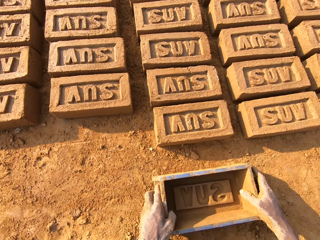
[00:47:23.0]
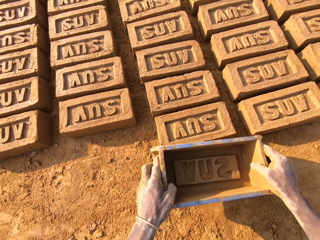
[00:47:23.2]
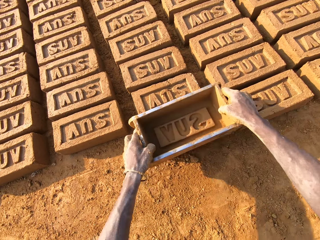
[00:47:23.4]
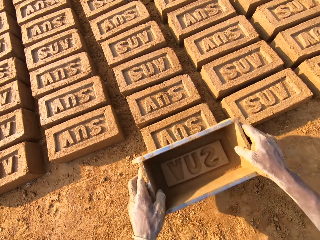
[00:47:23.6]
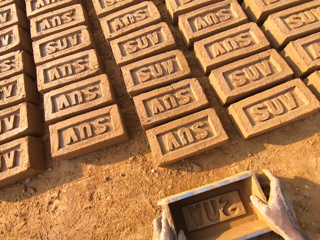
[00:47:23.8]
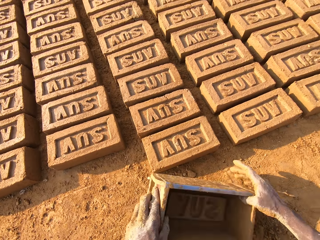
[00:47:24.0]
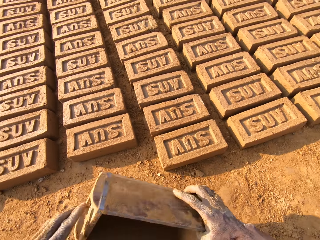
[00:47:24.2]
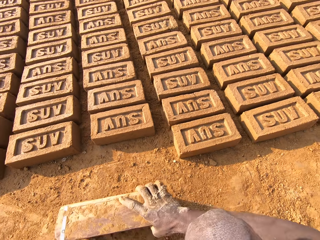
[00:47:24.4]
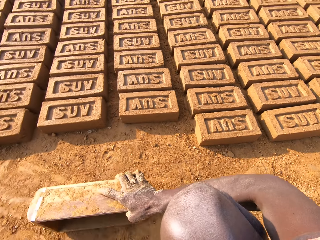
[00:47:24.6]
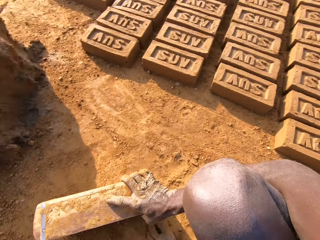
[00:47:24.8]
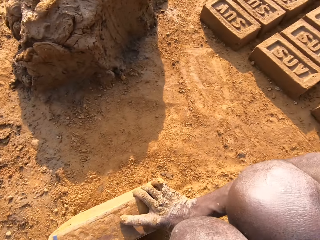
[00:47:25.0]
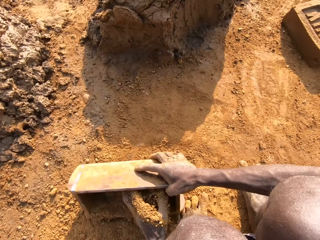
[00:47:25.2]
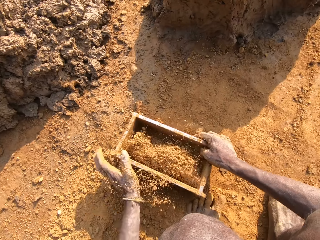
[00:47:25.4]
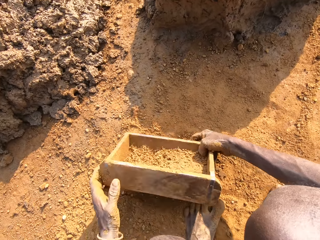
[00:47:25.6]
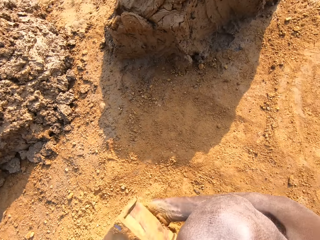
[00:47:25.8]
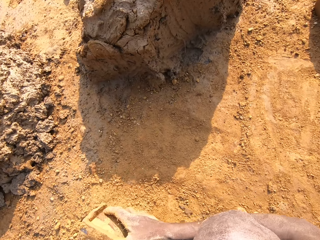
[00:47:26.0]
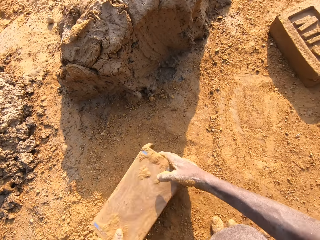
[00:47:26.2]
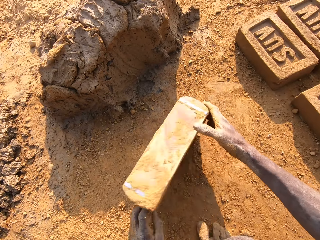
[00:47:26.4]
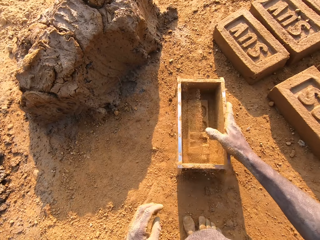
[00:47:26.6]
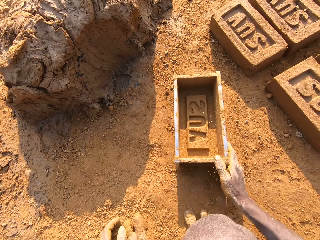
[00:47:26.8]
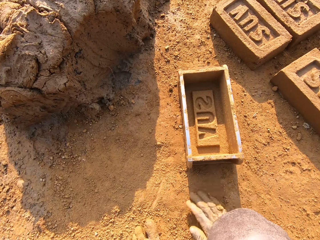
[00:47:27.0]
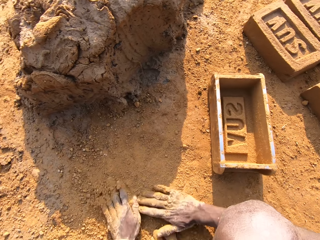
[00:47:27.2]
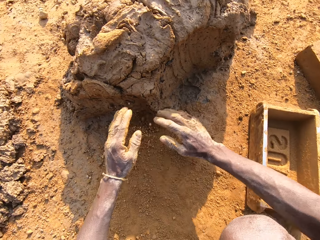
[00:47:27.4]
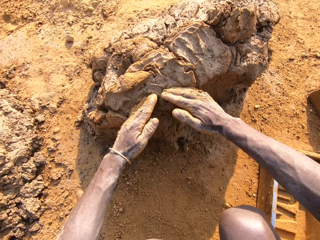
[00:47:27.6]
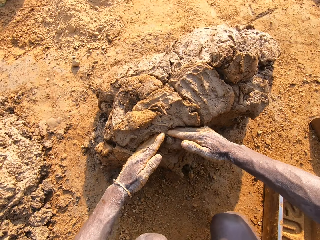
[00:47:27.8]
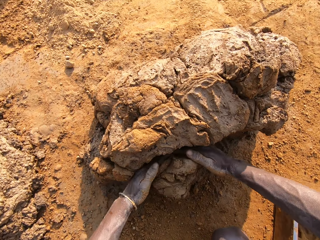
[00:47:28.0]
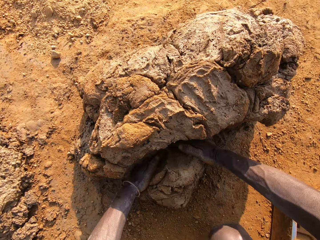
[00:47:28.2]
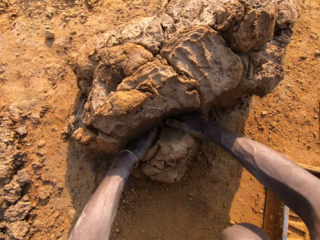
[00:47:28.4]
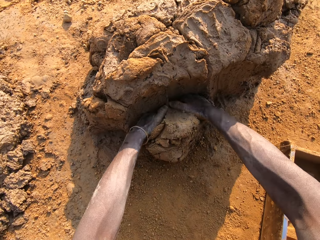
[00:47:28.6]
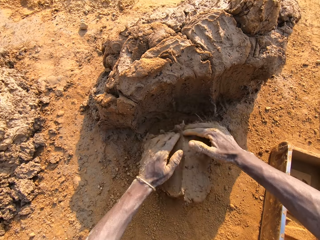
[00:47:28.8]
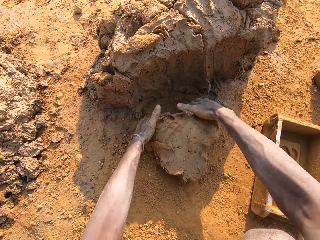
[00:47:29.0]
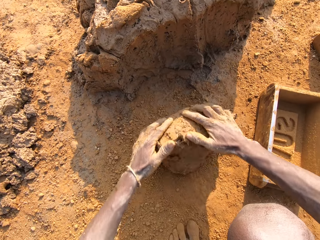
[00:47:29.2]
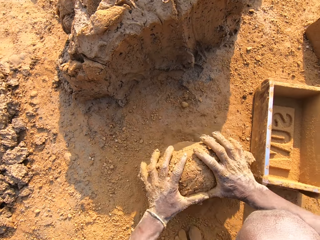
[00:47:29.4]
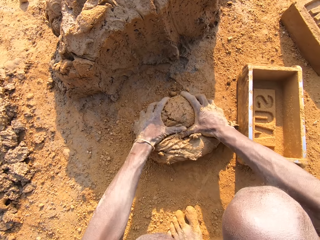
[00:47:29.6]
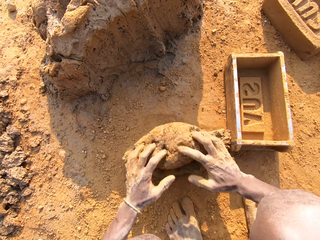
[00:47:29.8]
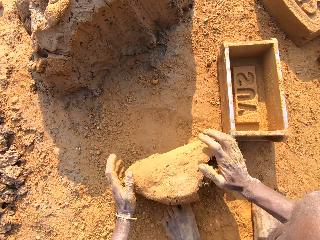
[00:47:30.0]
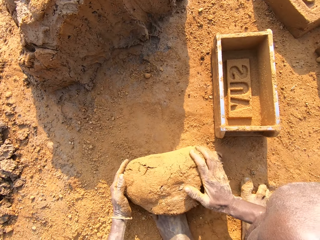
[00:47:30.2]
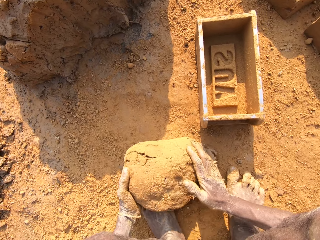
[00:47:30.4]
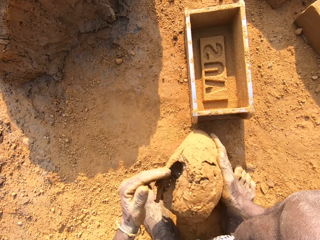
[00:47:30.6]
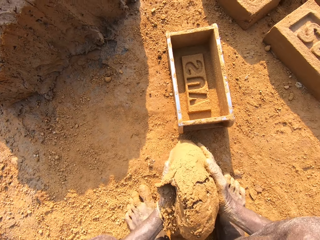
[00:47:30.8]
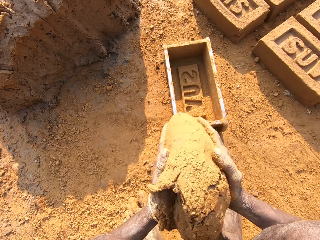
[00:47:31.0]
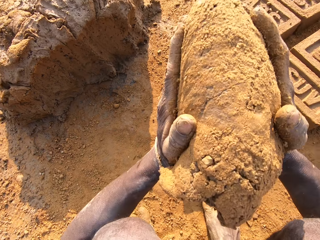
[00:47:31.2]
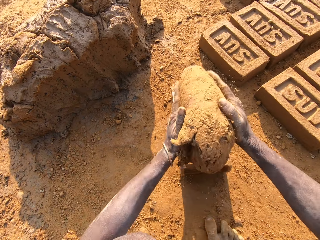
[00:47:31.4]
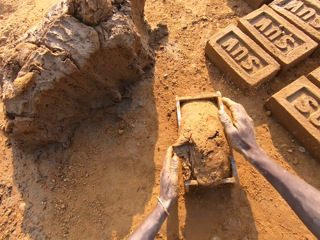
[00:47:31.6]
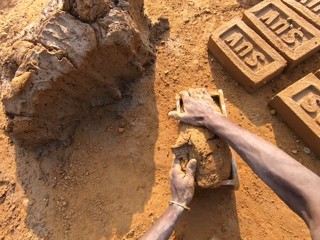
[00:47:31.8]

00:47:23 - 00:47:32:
The camera wearer drops the brick mould on the ground. He picks up the brick mould from the ground. He holds a brick on the ground with the mould. He drops the mould from the brick. He scoops soil with the mould. He puts clay in the brick mould. He empties the clay to the ground. He drops the brick mould on the ground near mud. He rubs his hands on clay. He scoops mortar or mud from a pile of mortar on the ground. He rolls the mud on the ground. He mixes the scooped mortar with clay. He lifts the mud. He slams the mortar into the brick mould.

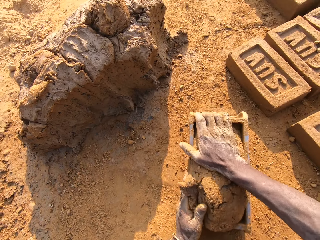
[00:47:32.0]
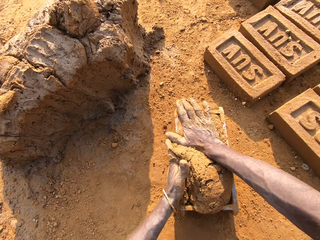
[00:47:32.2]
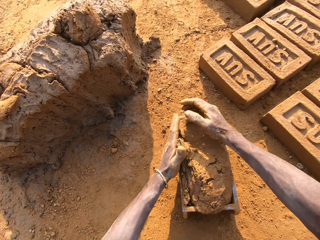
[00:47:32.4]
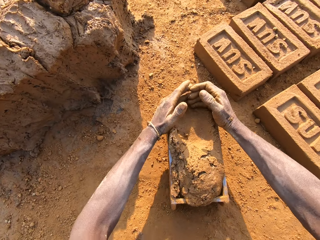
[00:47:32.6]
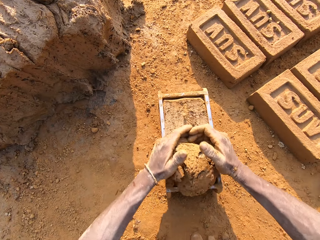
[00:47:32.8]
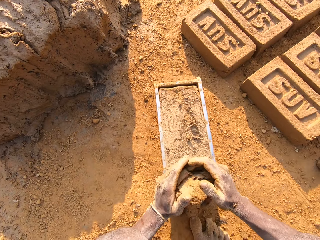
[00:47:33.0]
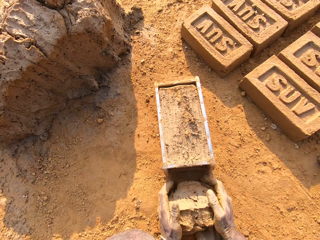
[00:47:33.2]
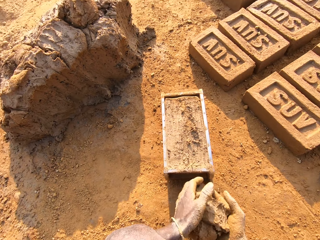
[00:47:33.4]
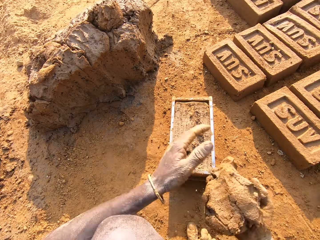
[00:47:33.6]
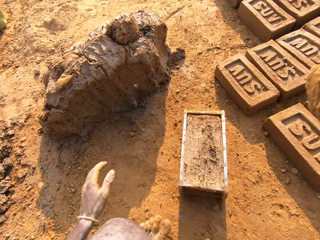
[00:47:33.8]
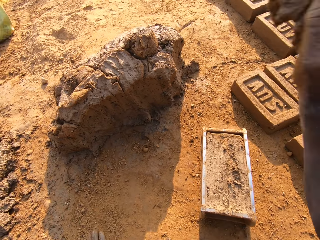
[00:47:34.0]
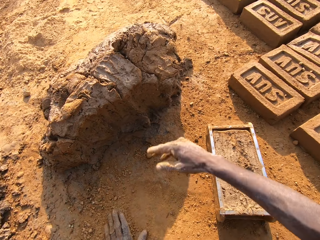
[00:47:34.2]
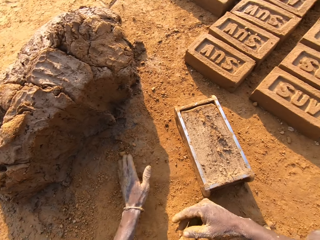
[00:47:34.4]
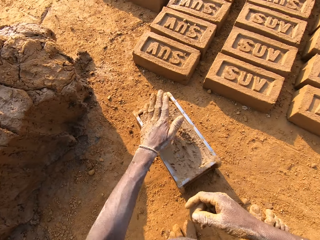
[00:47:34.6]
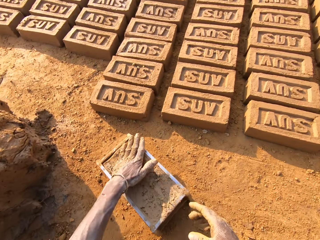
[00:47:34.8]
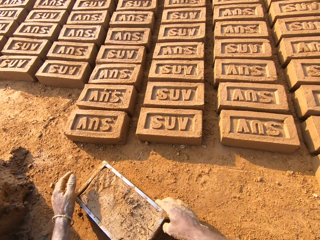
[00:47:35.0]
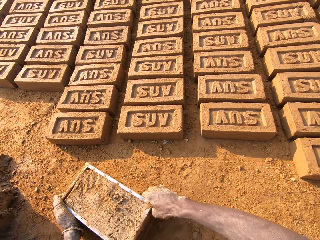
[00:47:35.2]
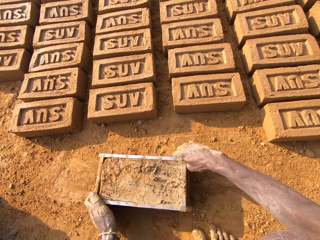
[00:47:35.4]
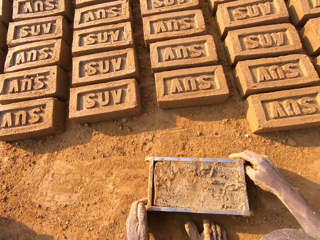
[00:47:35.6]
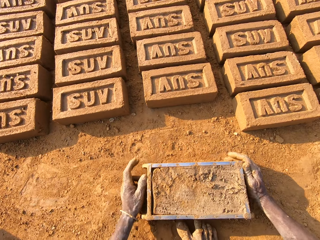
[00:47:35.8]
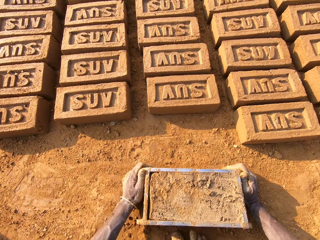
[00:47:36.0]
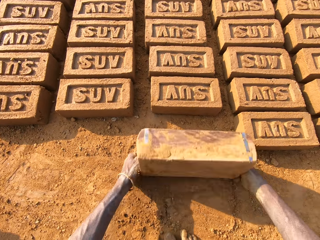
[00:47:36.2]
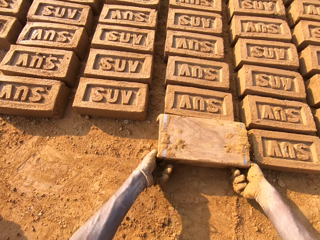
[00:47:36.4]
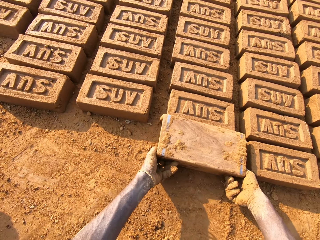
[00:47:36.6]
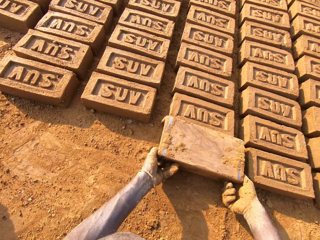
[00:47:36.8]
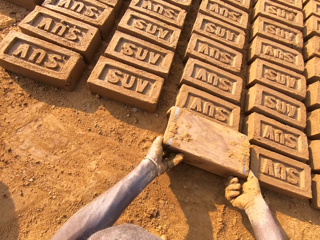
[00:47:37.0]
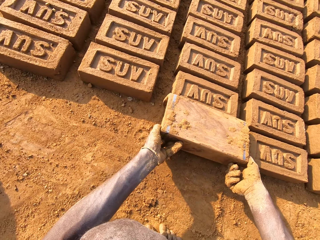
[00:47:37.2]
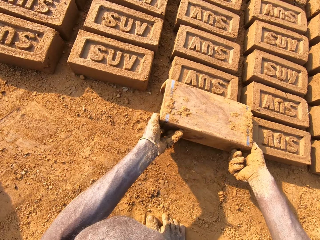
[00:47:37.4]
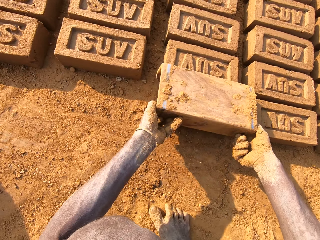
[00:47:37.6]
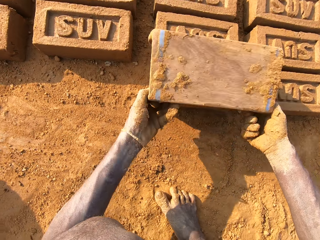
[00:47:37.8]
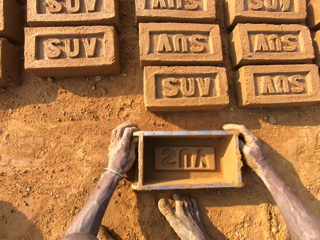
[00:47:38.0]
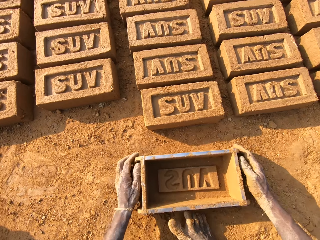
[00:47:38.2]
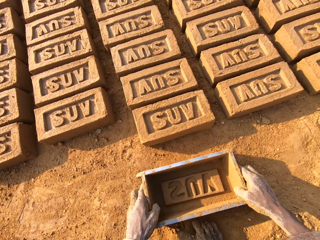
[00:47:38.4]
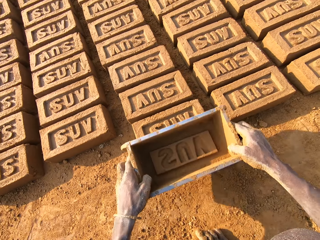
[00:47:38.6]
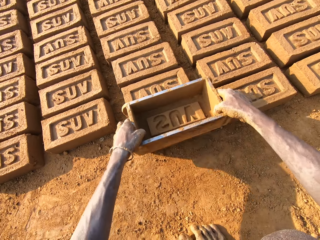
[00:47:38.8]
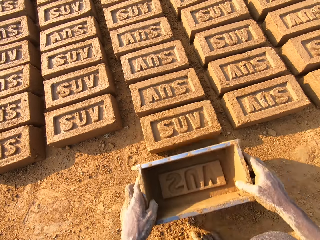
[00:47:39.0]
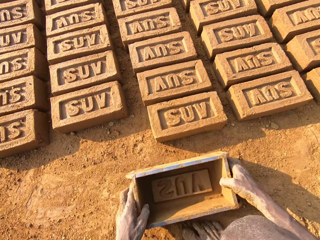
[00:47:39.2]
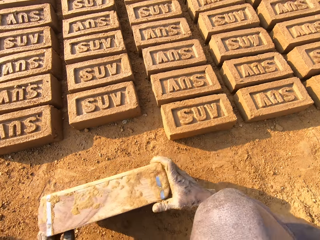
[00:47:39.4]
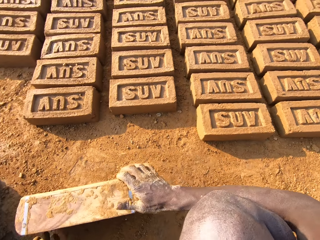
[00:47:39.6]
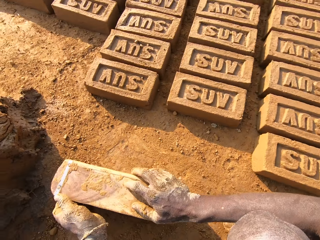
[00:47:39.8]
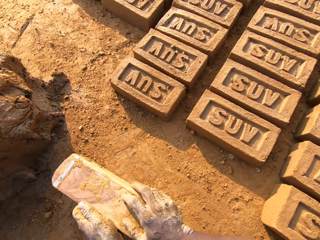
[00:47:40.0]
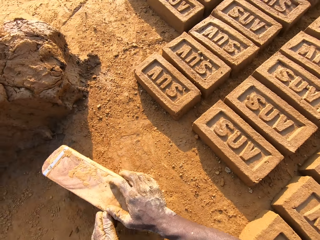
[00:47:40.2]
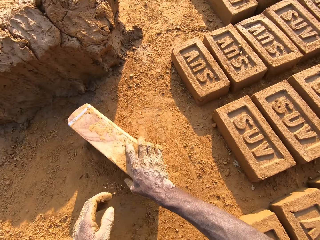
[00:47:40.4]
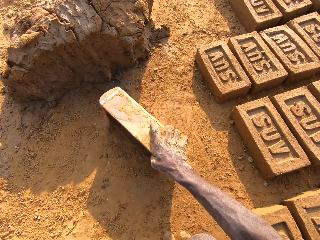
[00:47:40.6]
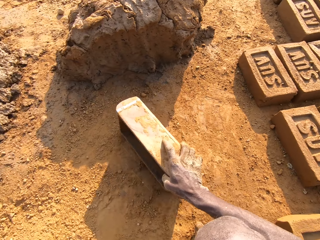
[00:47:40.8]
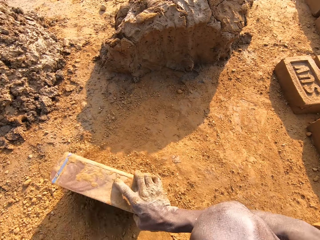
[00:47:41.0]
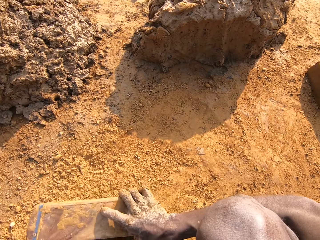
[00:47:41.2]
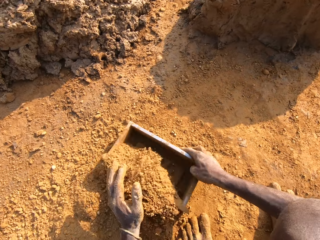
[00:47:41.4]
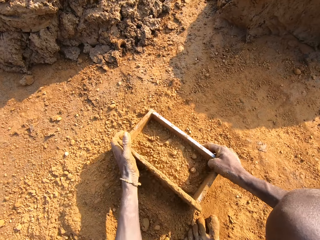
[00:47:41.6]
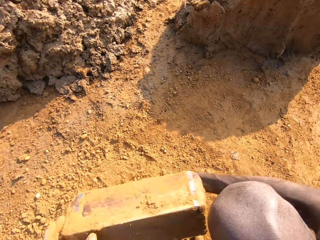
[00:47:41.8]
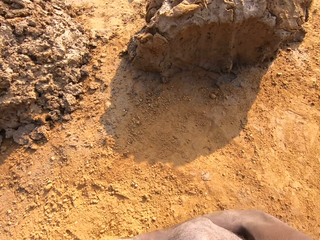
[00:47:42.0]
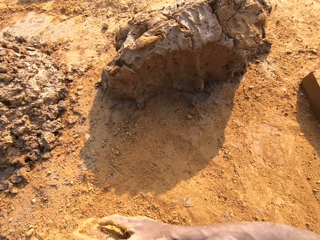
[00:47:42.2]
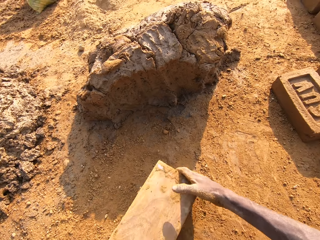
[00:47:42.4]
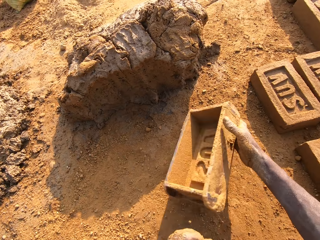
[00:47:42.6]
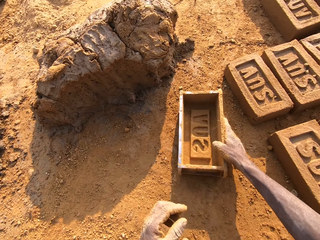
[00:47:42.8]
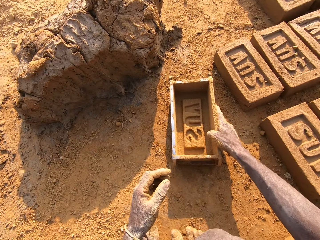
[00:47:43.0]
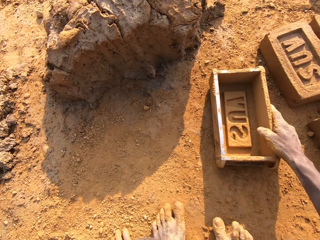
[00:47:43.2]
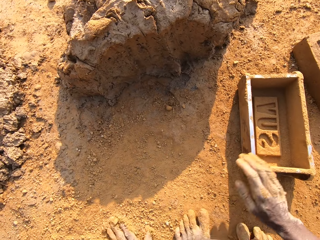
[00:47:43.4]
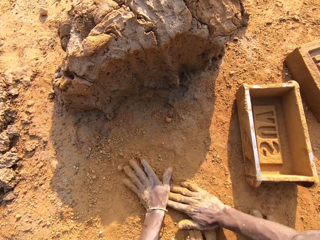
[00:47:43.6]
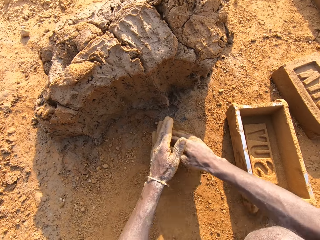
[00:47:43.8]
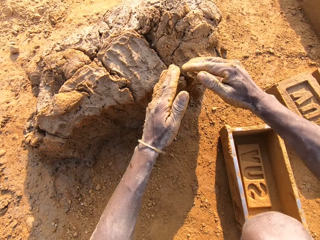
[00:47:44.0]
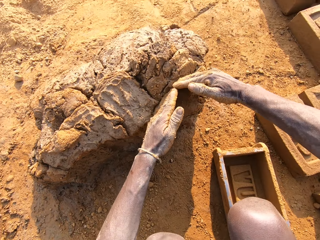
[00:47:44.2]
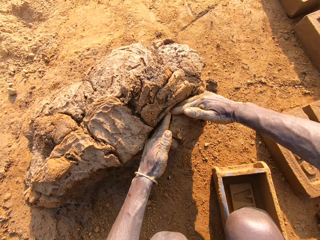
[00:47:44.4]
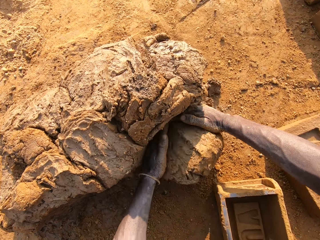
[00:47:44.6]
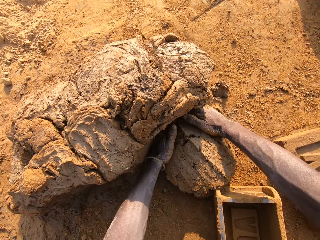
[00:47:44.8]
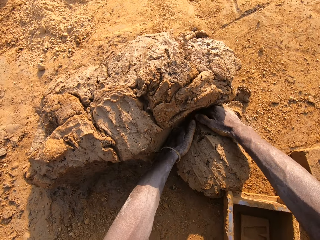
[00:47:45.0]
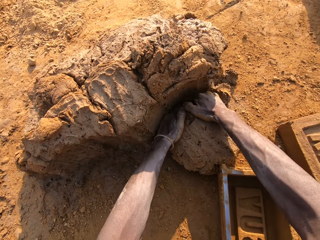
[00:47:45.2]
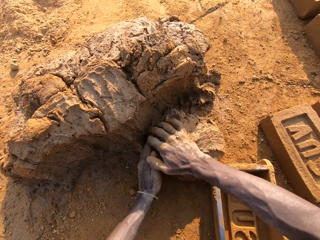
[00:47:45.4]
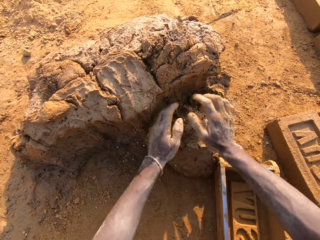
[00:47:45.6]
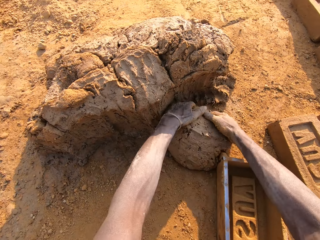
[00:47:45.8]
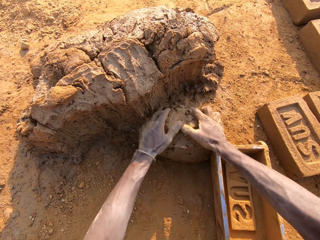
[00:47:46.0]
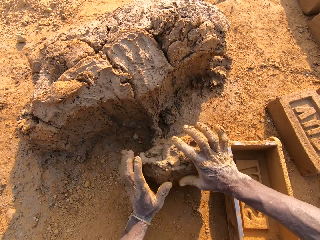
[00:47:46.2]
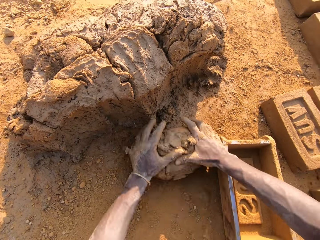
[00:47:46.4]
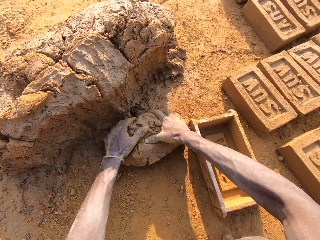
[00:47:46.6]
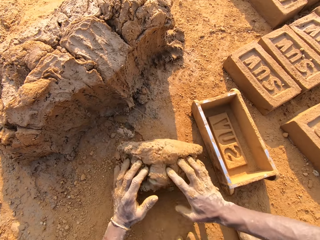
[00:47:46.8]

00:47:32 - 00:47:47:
The camera wearer compresses mud in the mould. He cuts the mud from the mould. He scoops the excess out of it. He throws the excess mortar on the pile of mortar. He picks up the clay from the ground. He wipes his hand on soil. He sprinkles the clay on the brick mould. He picks up the brick mould. He holds the mud in the mould, and carries the mould on the ground. He empties a brick to the ground. He turns the mould, lifts the mould. He drops the brick mould on the ground. He picks up the brick mould from the ground. He holds the brick on the ground with the mould. He moves the mould off the brick. He scoops soil with the mould. He puts clay in the brick mould. He empties the clay to the ground. He drops the brick mould on the ground near the mud. He rubs his hands on clay. He scoops mortar from the pile of mortar on the ground. He rolls the mud on the ground.
